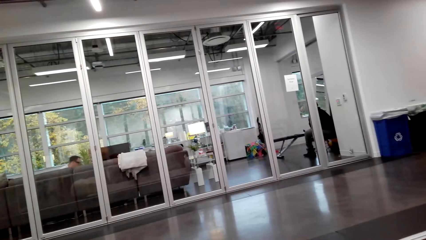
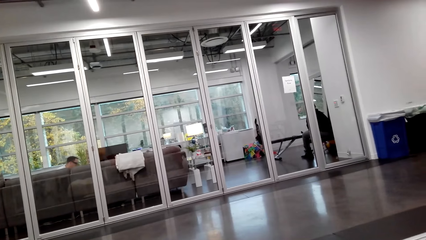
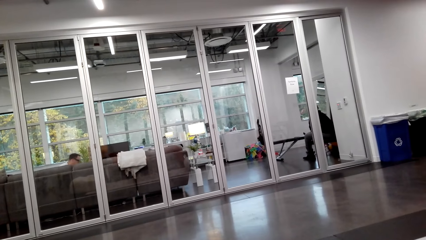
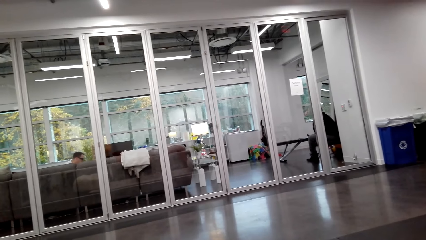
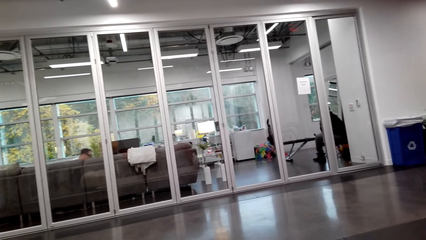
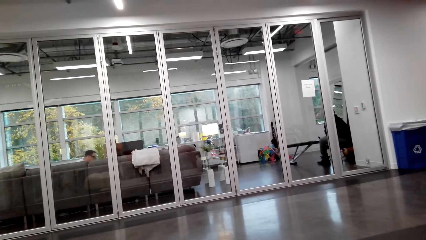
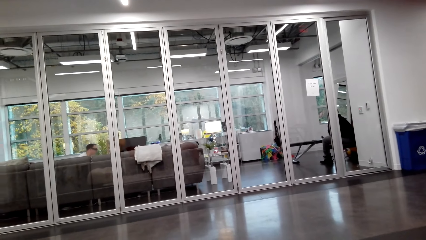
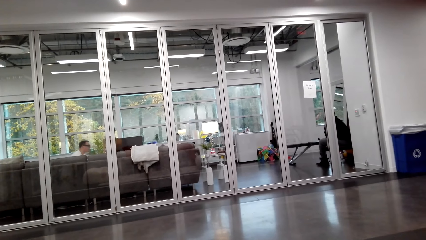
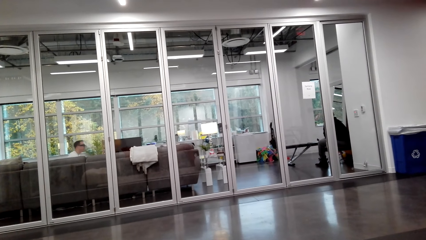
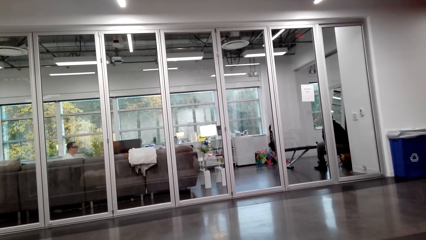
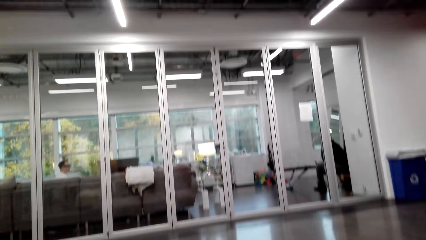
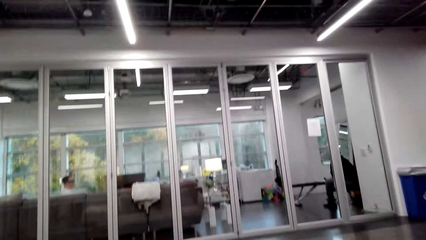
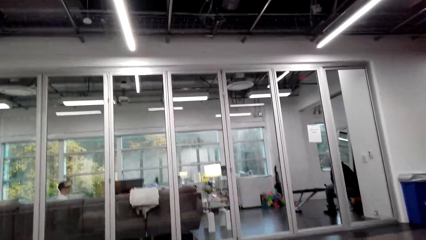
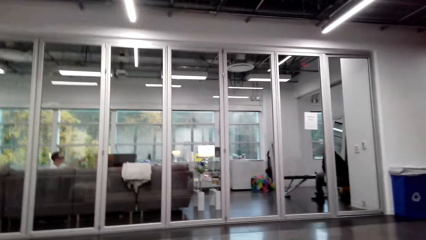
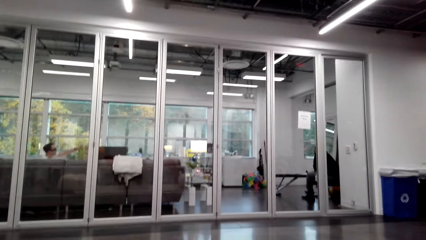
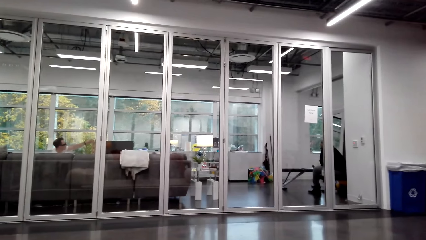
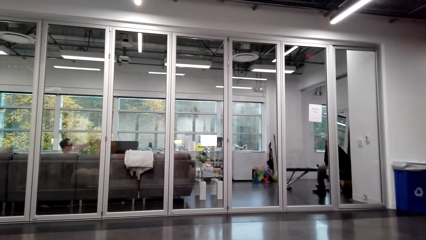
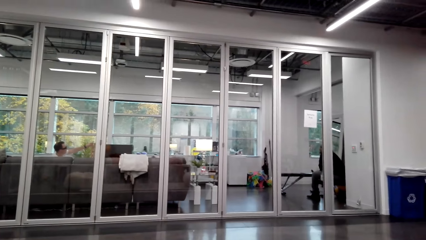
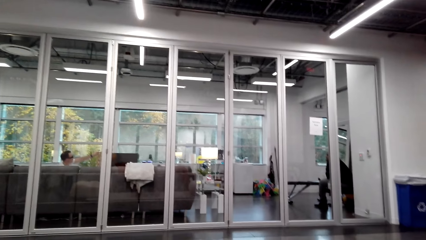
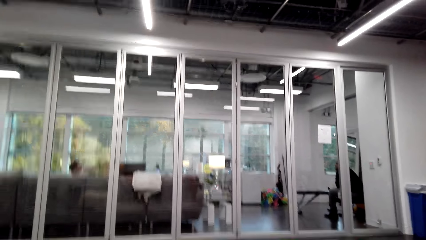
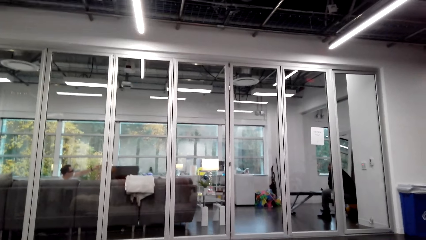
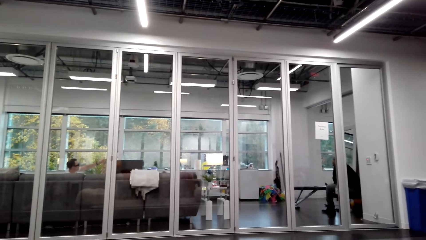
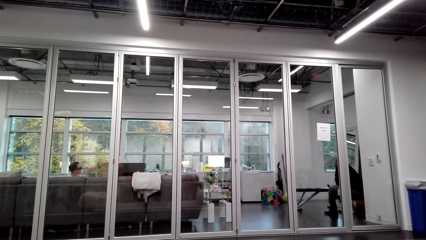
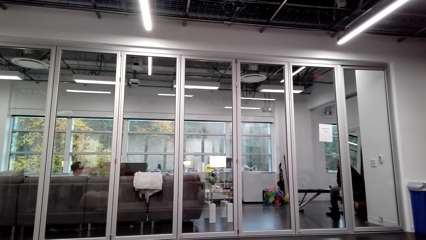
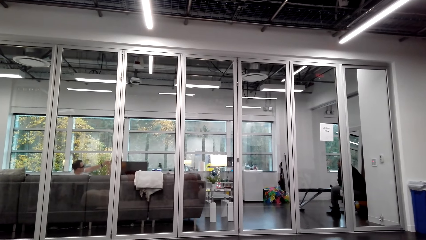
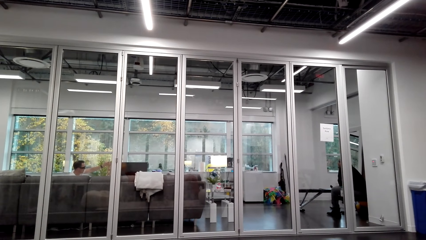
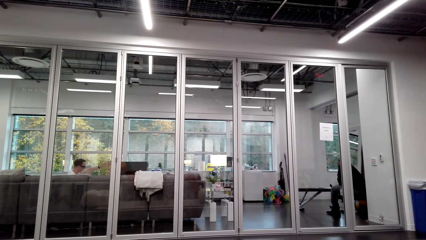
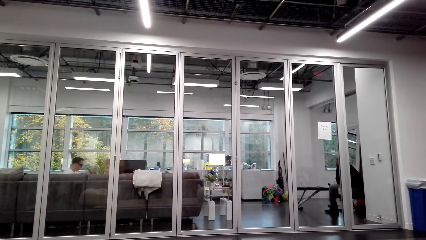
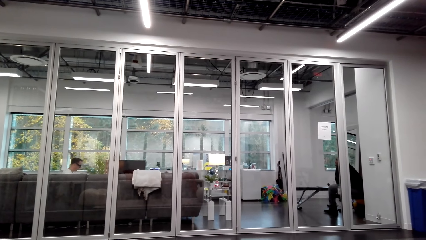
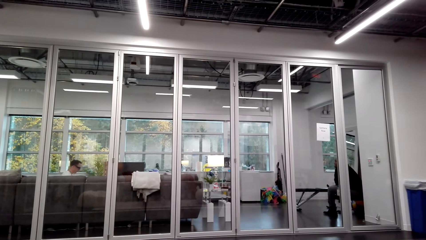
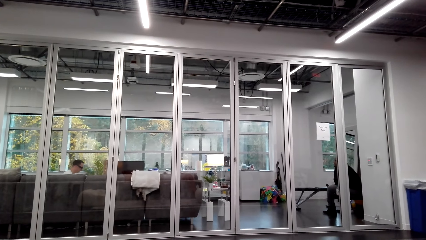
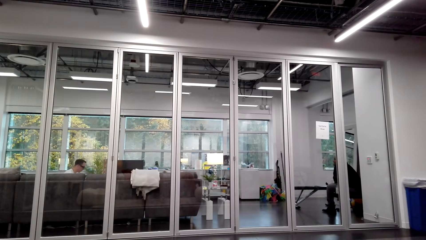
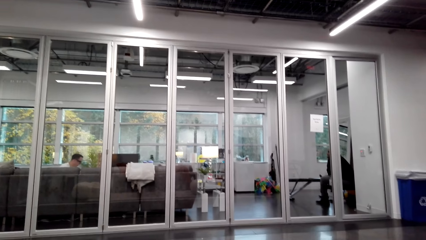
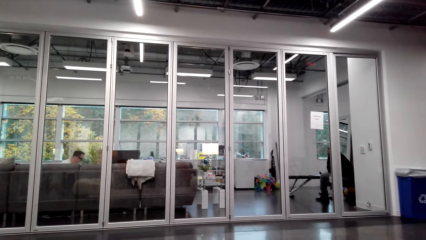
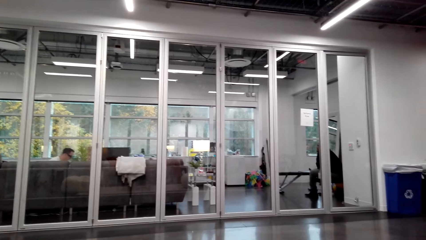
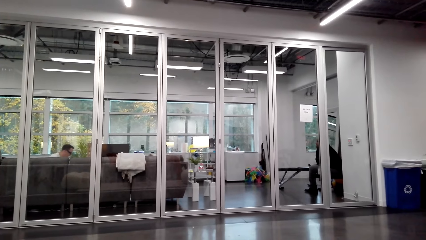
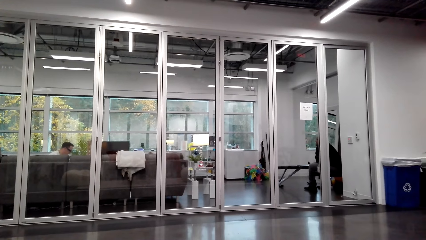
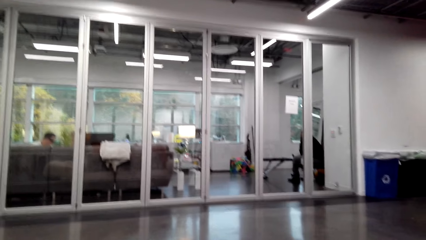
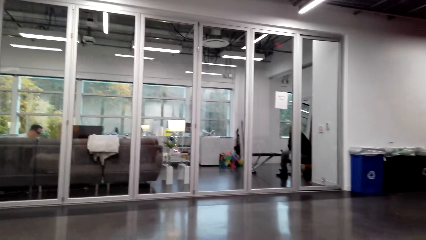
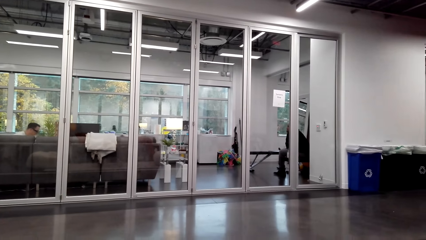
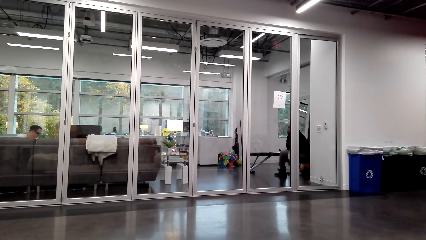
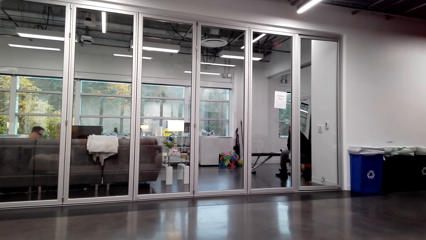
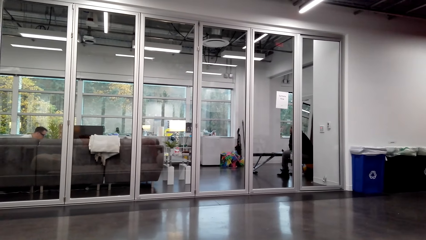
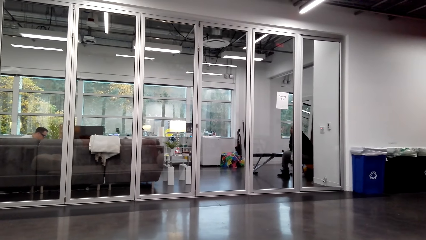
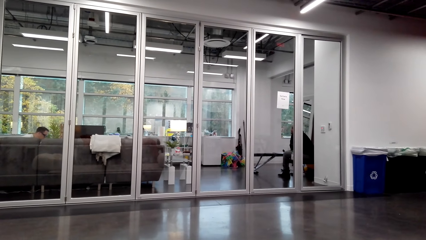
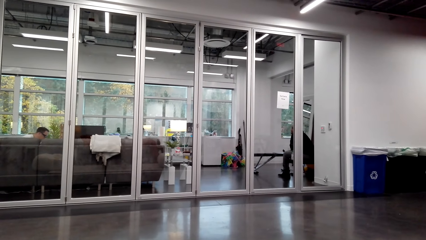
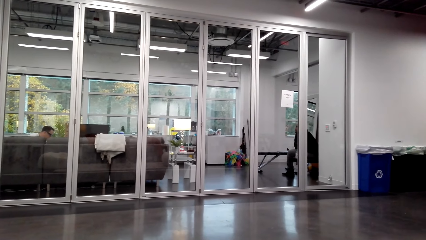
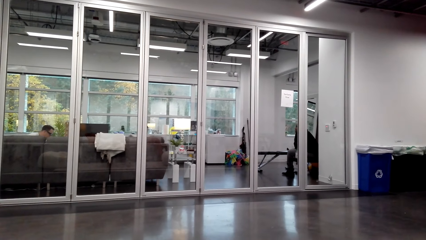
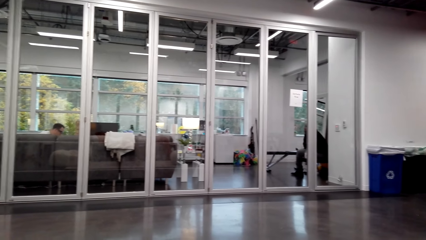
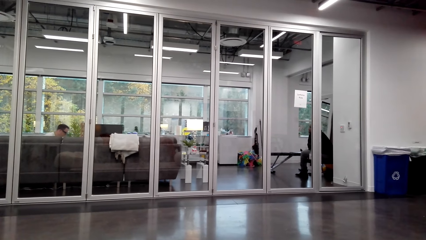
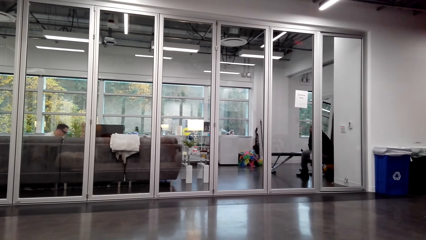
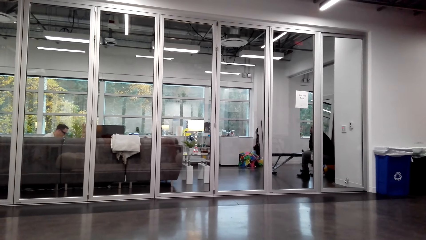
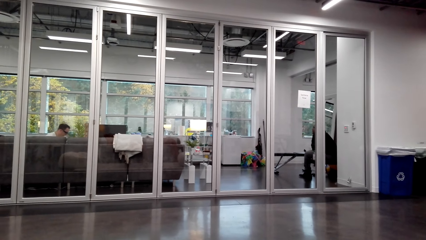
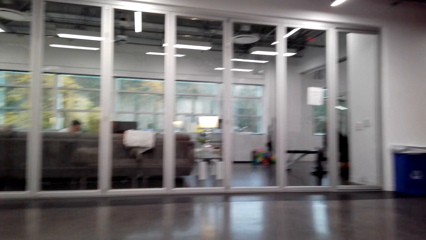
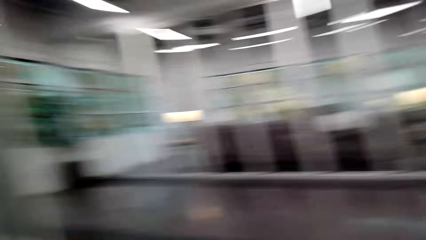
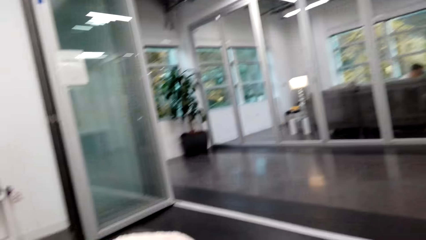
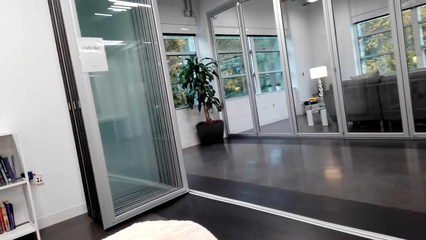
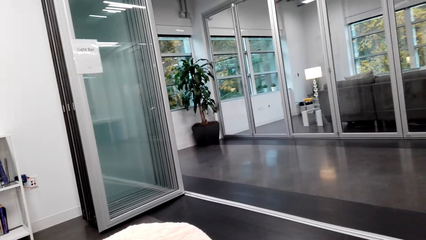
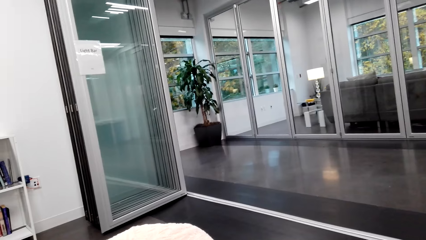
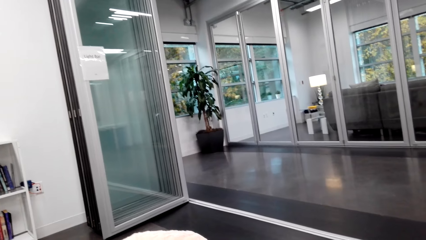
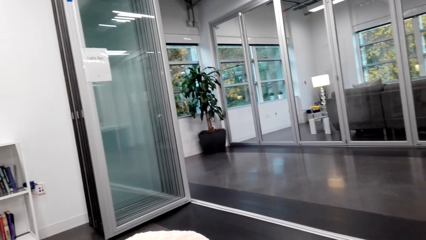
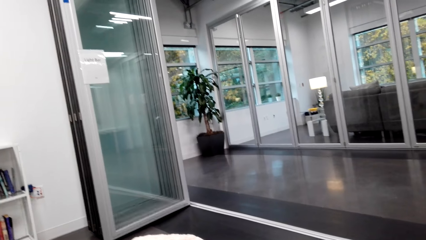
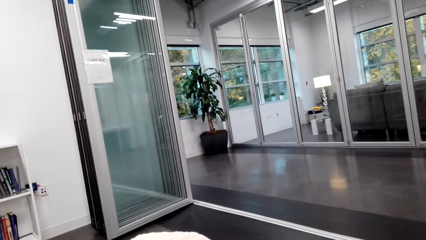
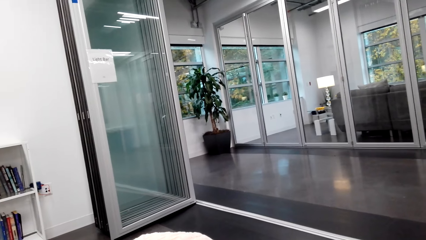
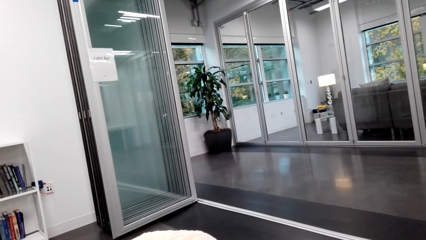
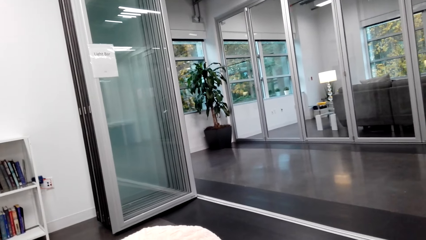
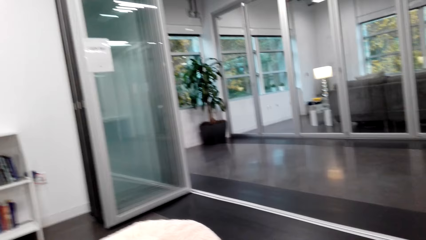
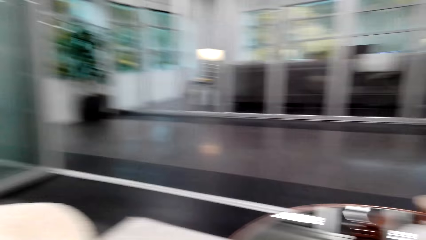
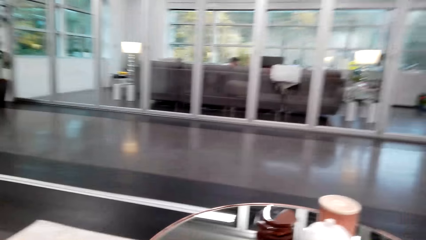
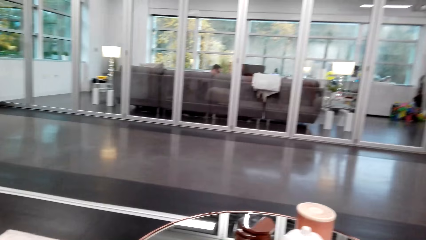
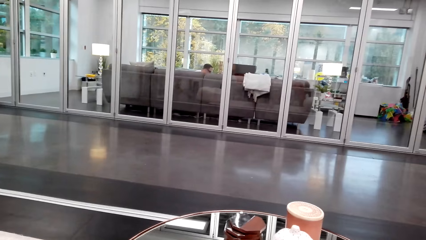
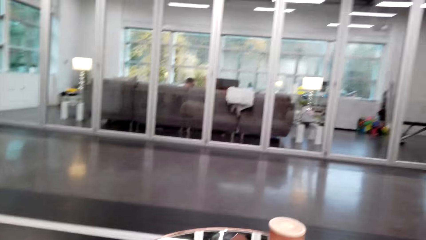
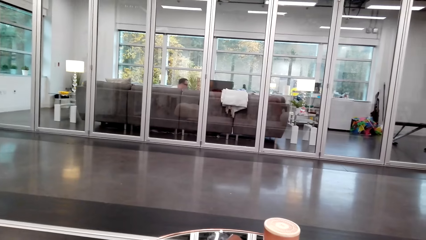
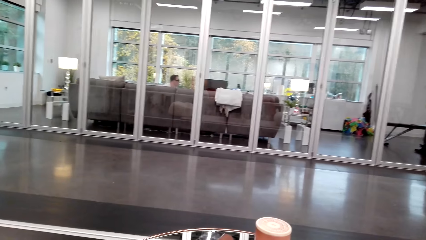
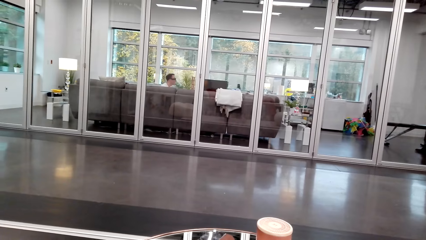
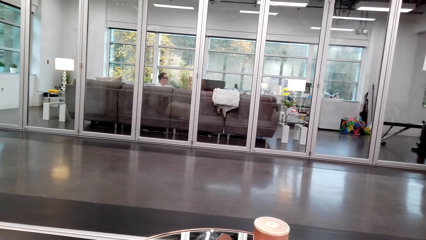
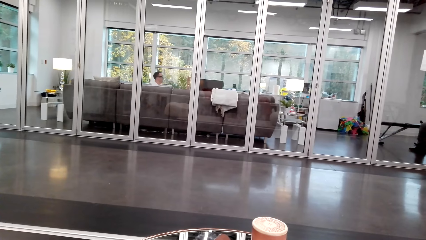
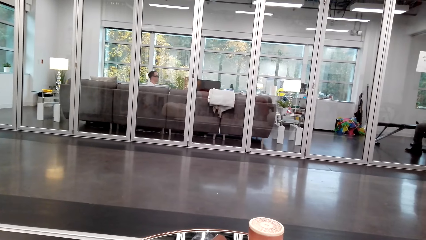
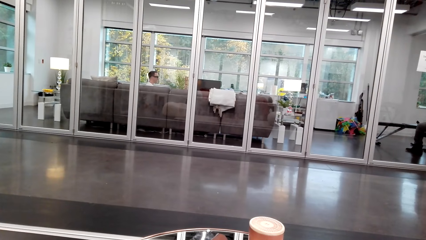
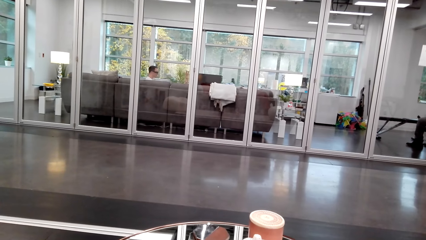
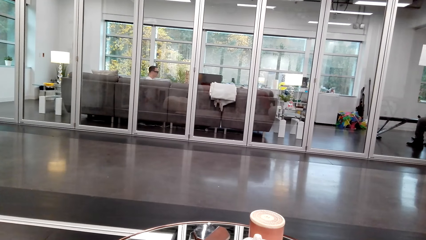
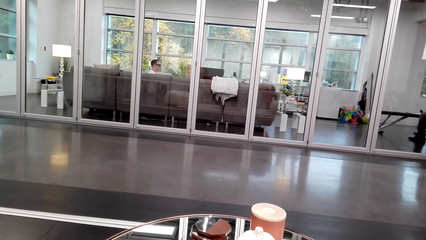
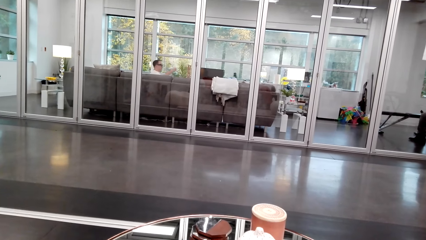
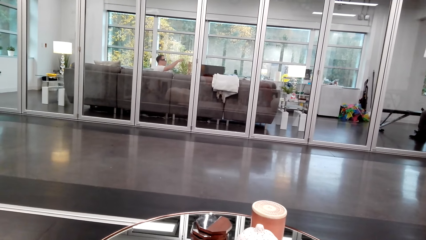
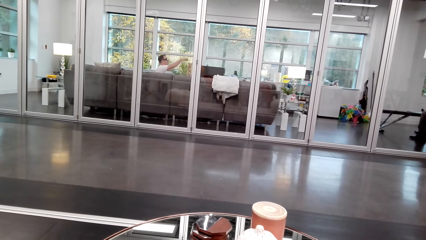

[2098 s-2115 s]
The camera wearer looks on.
